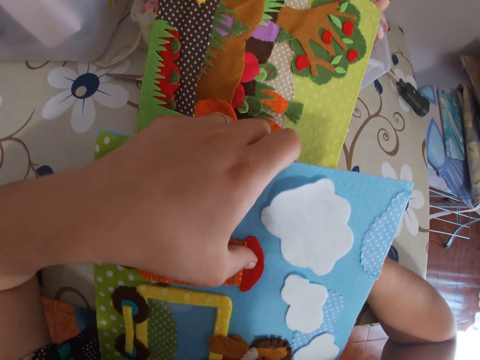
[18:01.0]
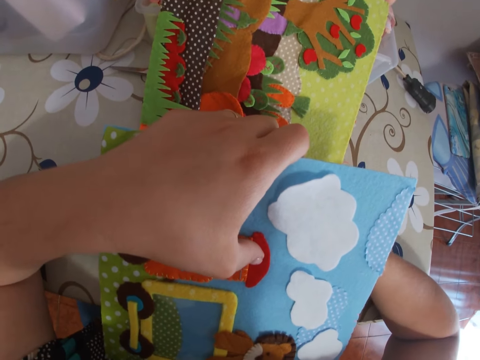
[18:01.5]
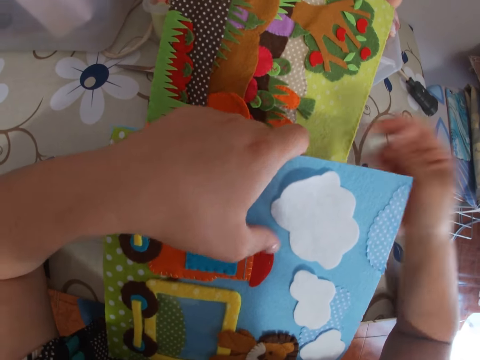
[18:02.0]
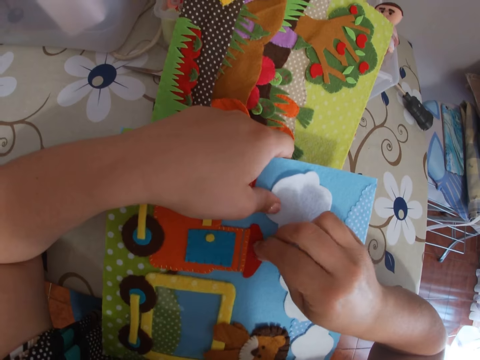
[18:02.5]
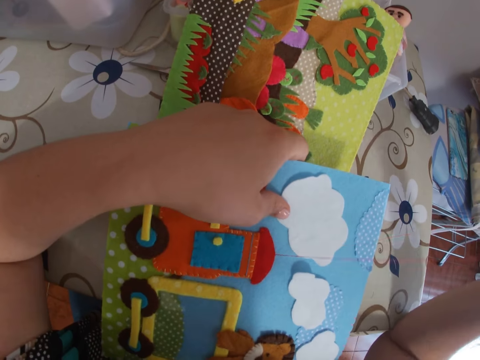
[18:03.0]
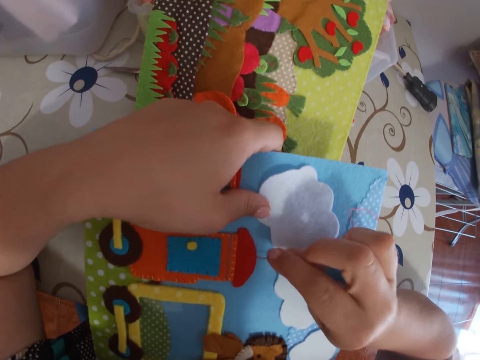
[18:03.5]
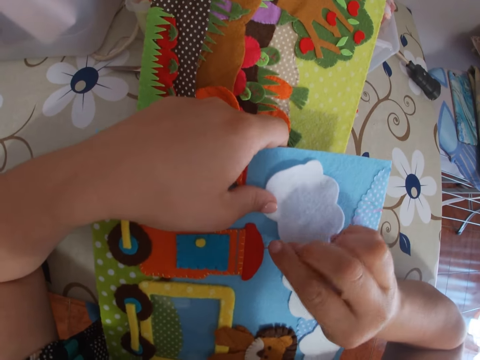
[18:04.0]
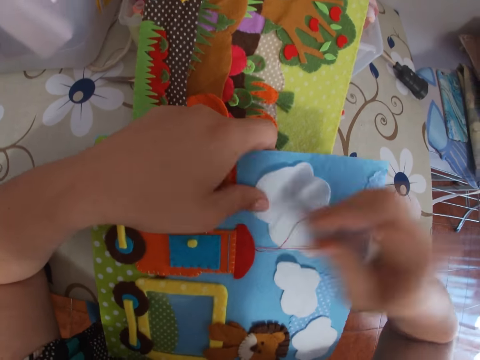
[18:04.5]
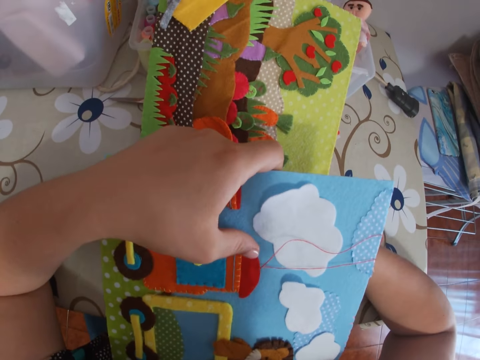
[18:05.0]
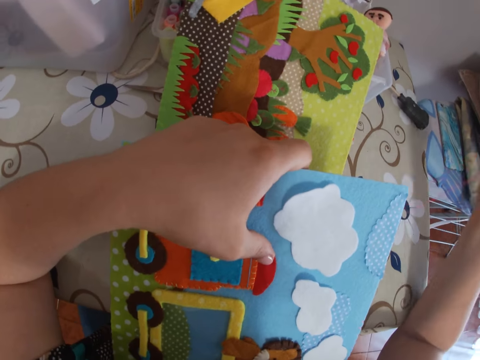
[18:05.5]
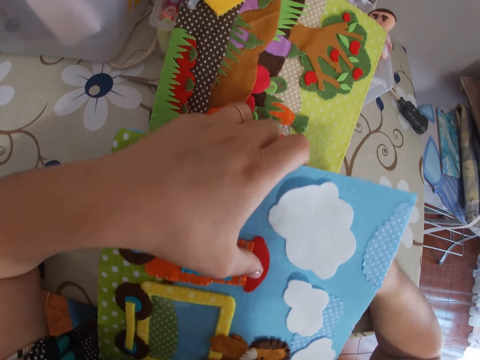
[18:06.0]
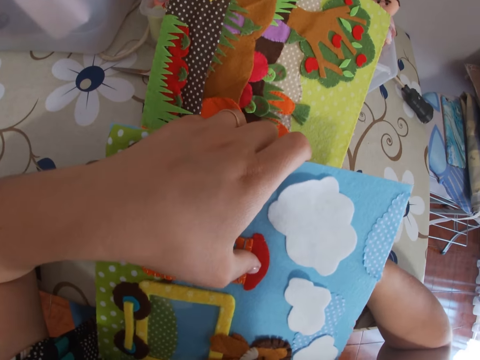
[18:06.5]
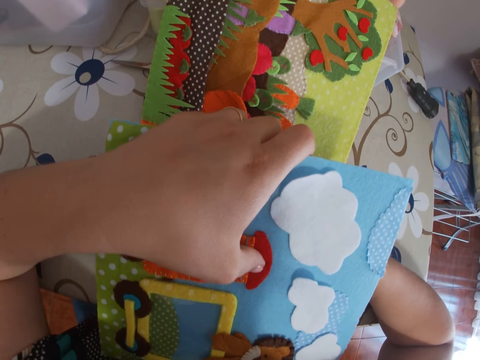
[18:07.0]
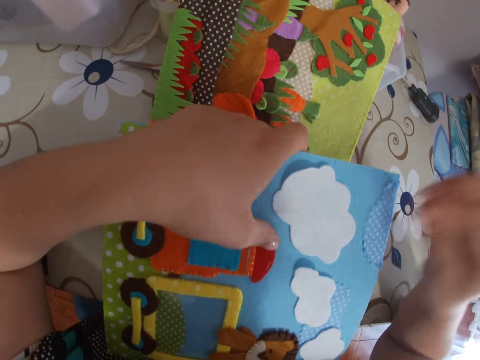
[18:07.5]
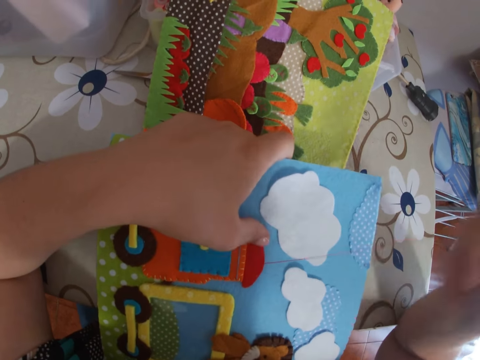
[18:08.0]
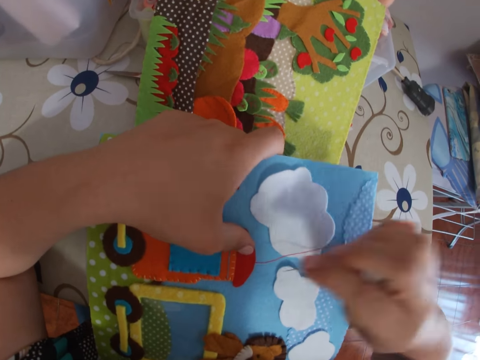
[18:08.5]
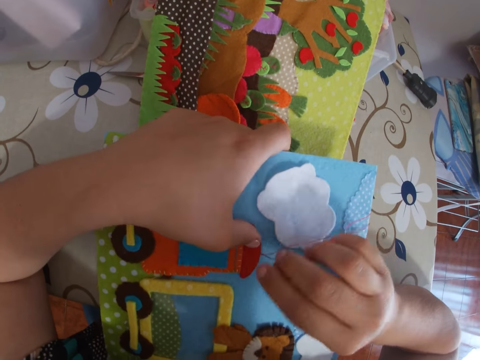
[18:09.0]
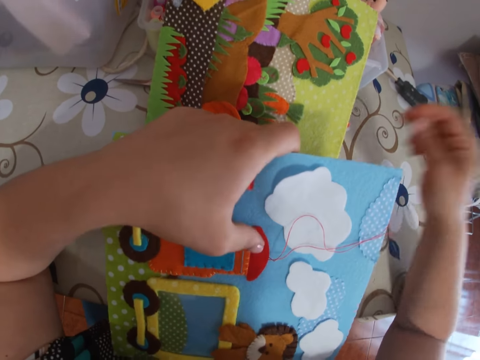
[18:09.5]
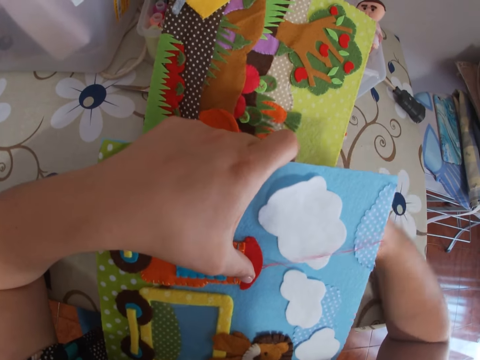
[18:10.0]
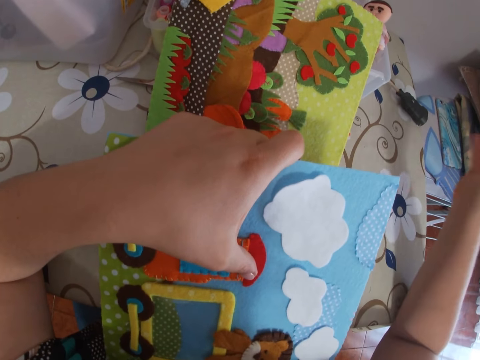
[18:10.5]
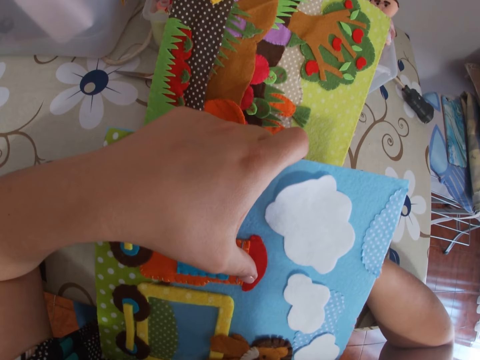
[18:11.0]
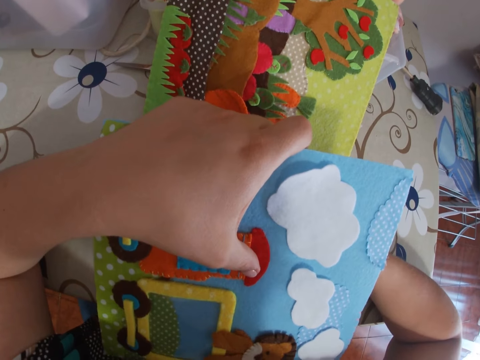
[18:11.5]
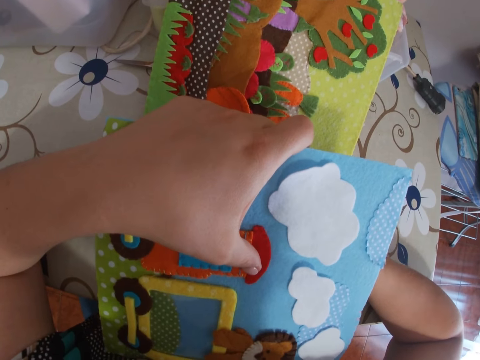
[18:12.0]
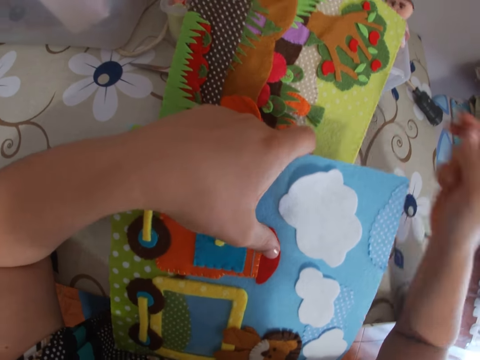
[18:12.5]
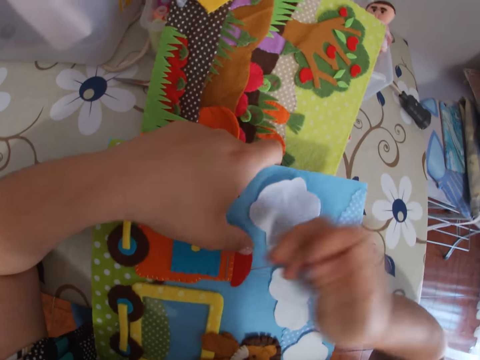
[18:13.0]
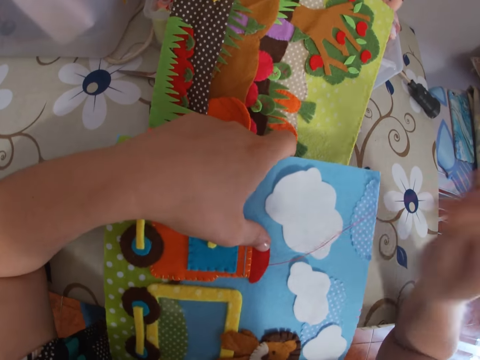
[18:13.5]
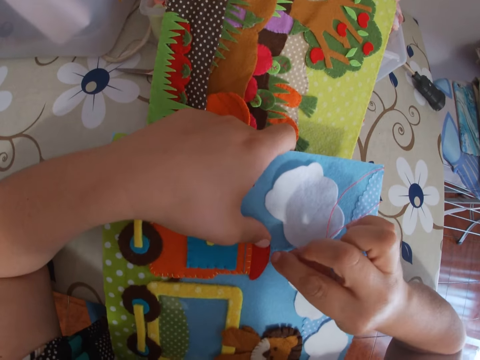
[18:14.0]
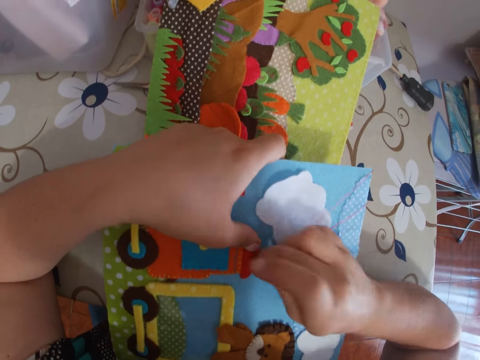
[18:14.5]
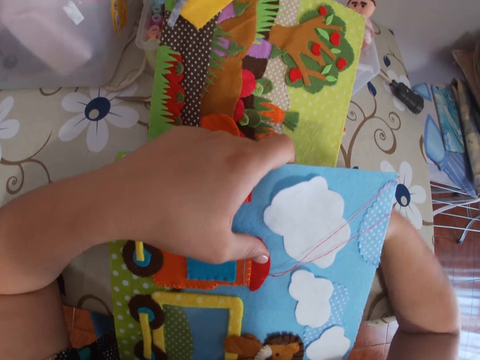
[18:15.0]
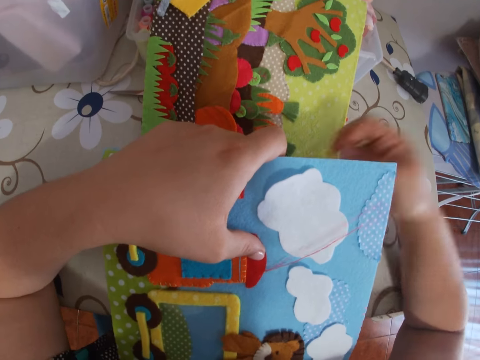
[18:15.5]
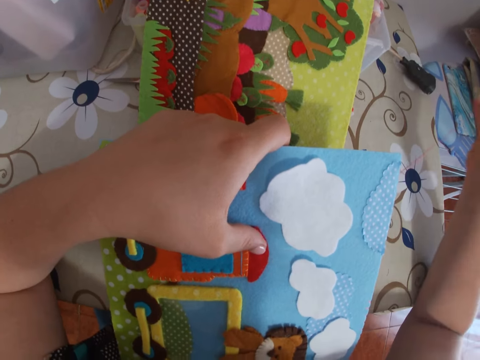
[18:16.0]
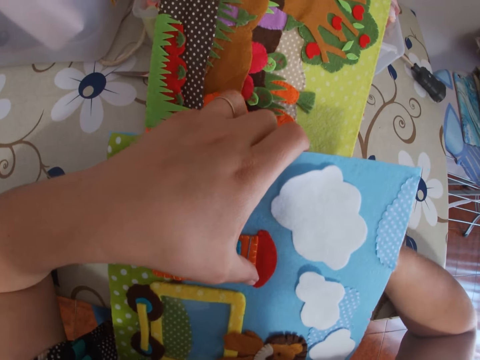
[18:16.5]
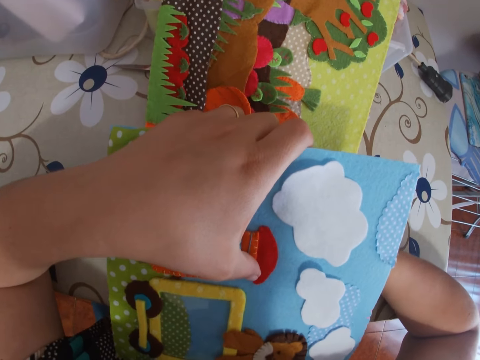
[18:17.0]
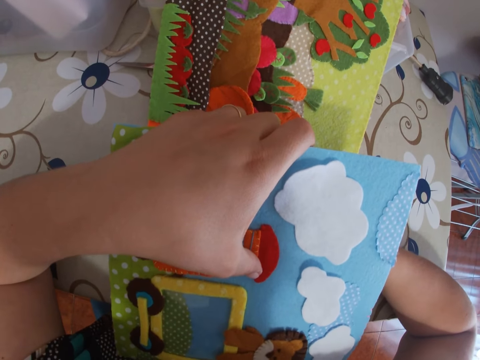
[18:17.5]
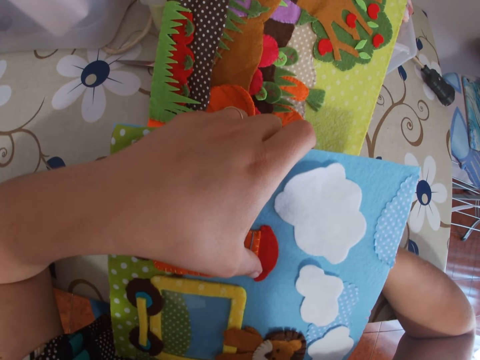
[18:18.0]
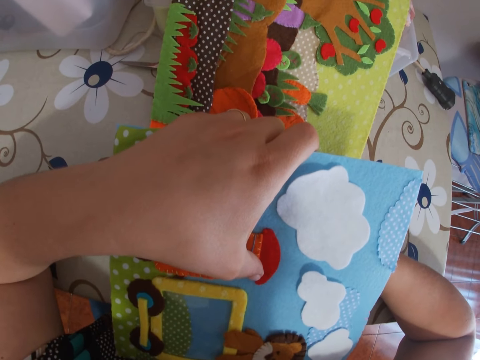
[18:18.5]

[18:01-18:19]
The camera wearer sews the cardboard with the needle. She pulls the thread with her right hand. She sews the cardboard with the needle. She pulls the thread with her right hand. She sews the cardboard with the needle. She pulls the thread with her right hand. She sews the cardboard with the needle. She pulls the thread with her right hand. She sews the cardboard with the needle. She pulls the thread with her right hand. She sews the cardboard with the needle. She pulls the thread with her right hand. She sews the cardboard with the needle.

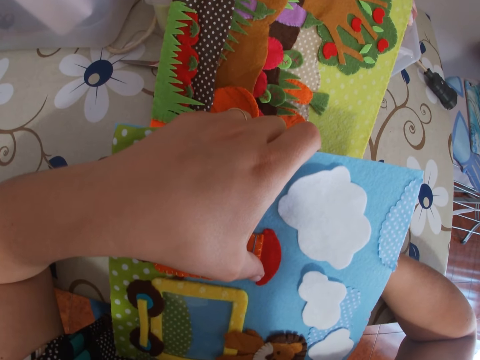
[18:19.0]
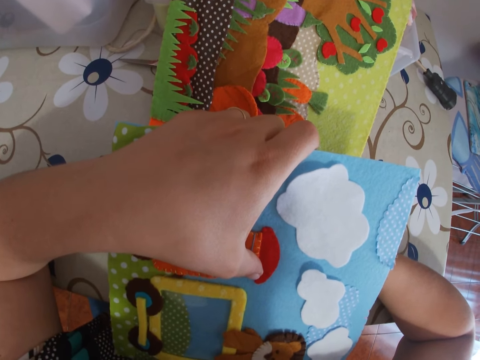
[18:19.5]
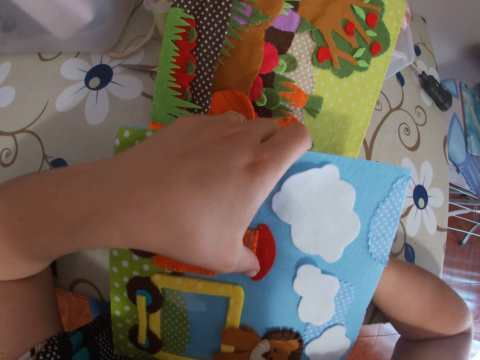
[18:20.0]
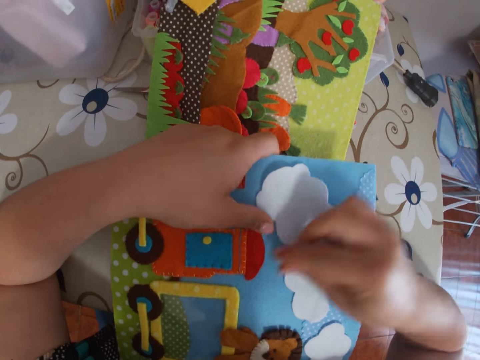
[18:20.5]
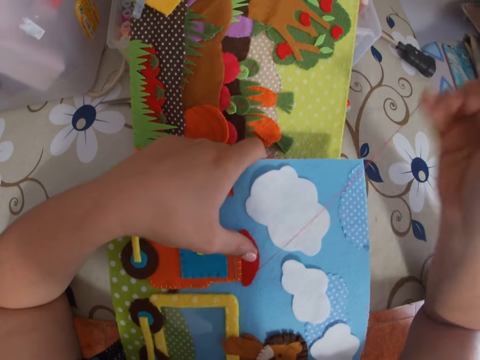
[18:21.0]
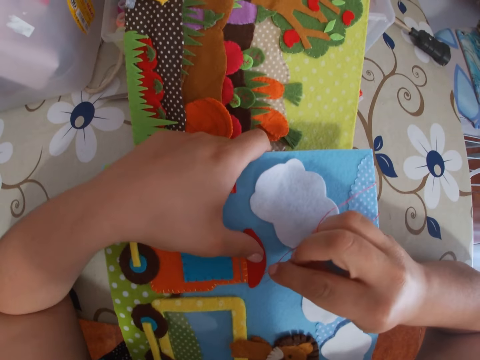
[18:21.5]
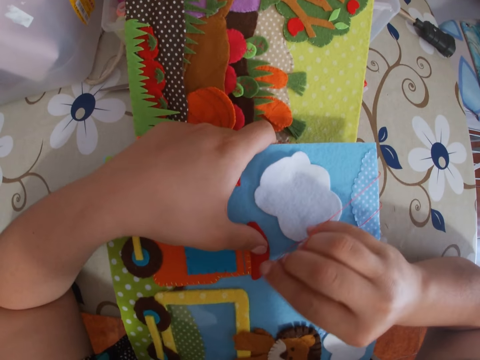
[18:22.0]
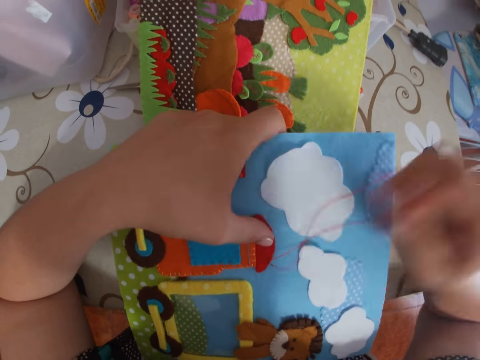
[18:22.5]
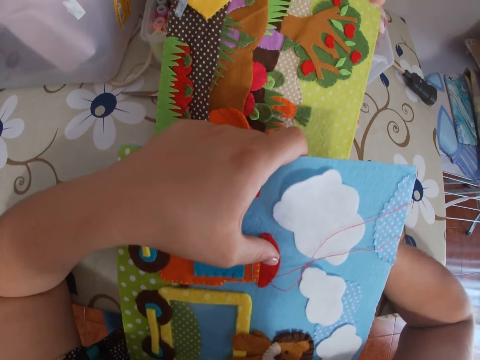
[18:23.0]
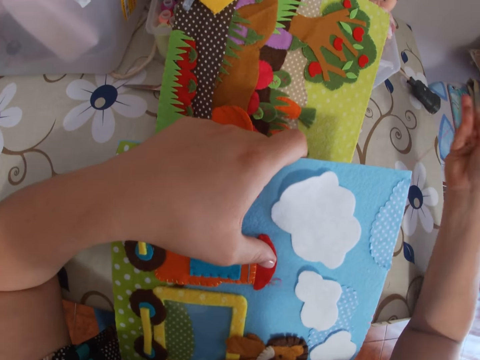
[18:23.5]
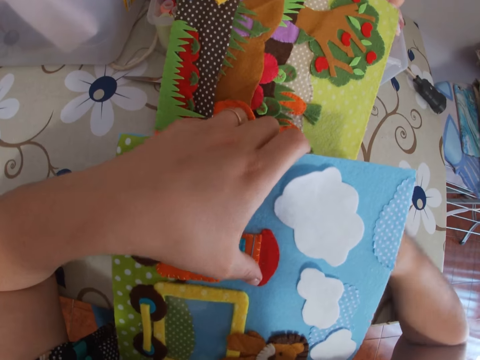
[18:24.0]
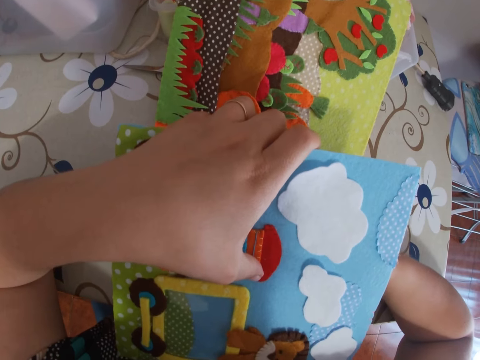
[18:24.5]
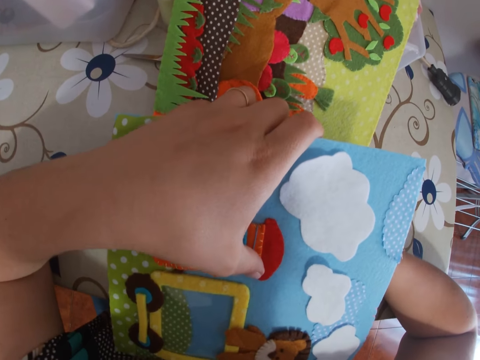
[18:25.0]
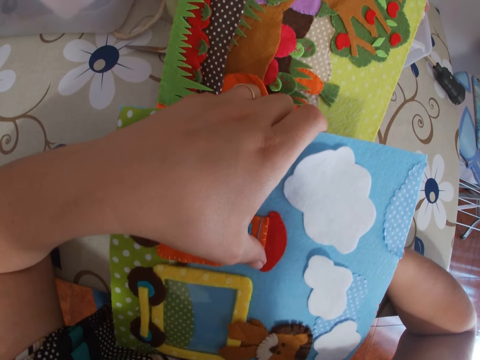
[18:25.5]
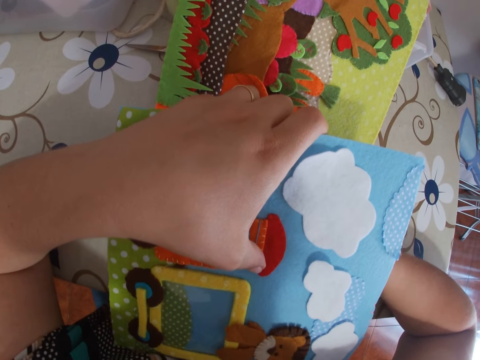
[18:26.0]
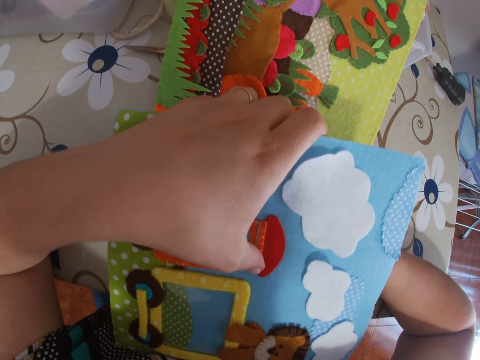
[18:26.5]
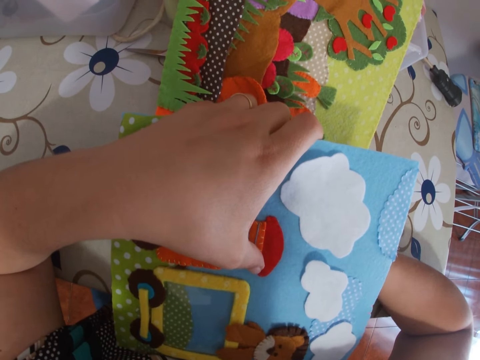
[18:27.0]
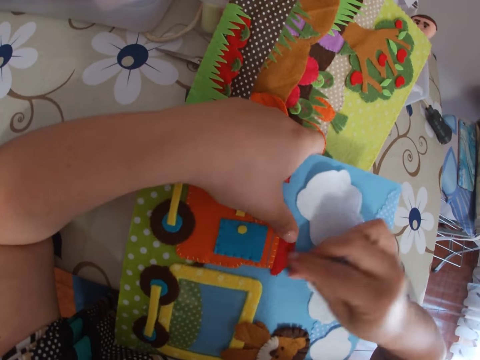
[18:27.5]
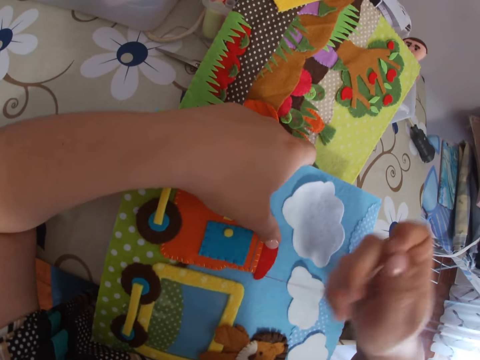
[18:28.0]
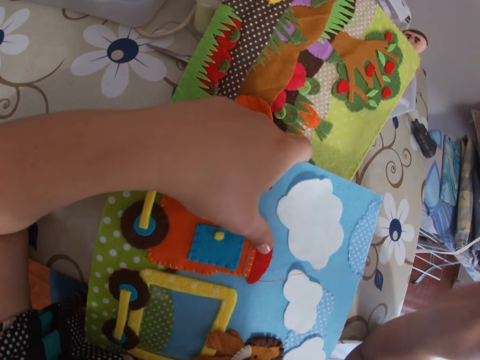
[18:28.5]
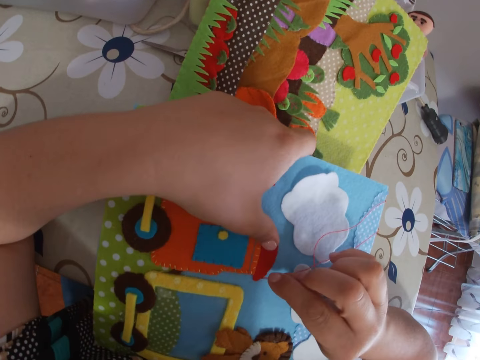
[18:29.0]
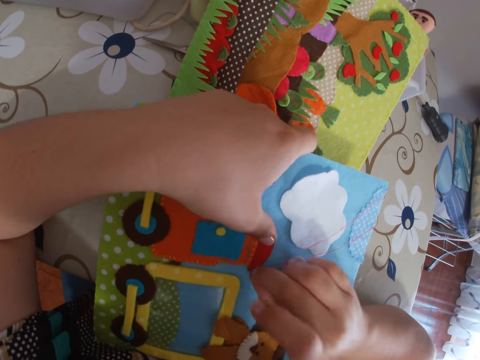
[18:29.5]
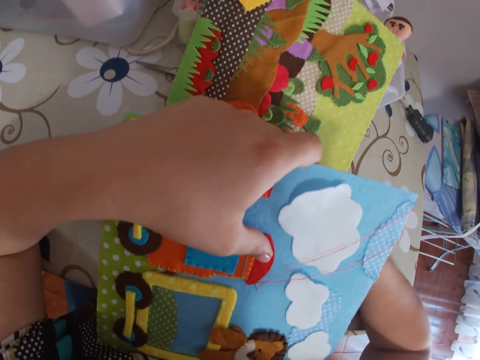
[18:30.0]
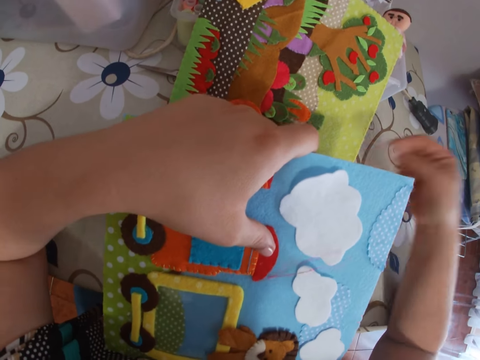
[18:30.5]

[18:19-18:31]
The camera wearer pulls the thread with her right hand. She sews the cardboard with the needle. She pulls the thread with her right hand. She sews the cardboard with the needle. She pulls the thread with her right hand. She sews the cardboard with the needle. She pulls the needle with thread through the paper.
